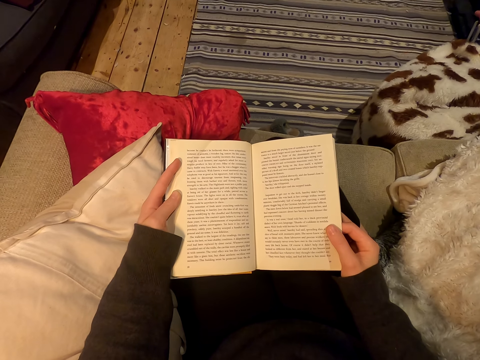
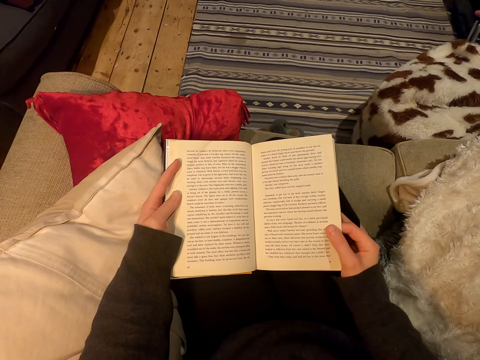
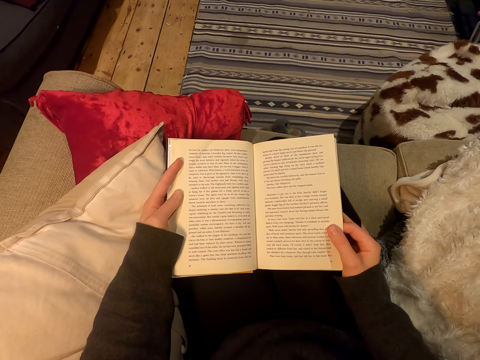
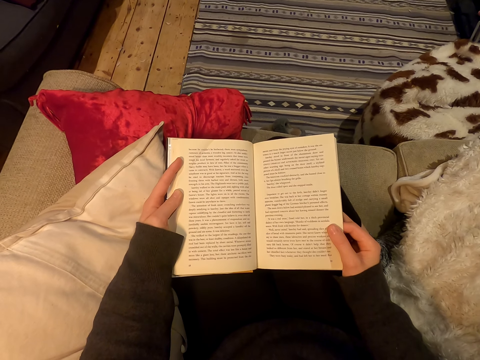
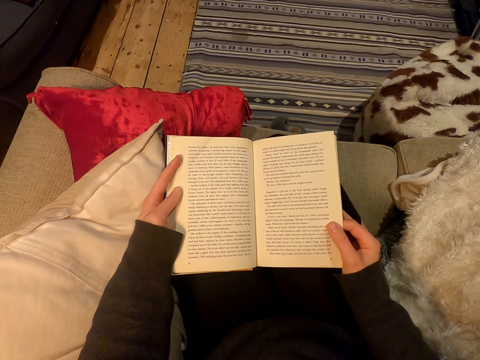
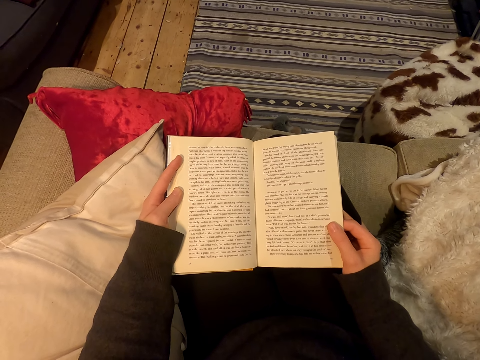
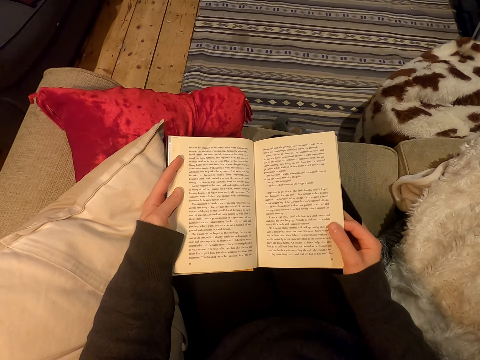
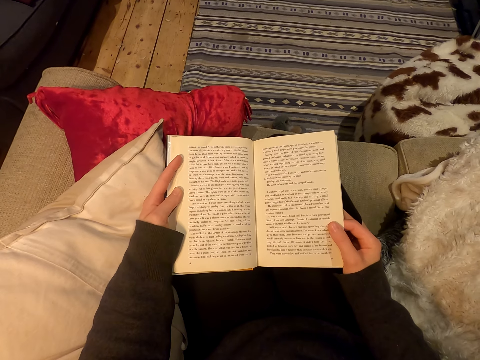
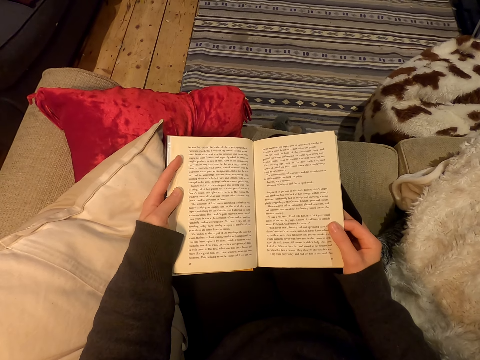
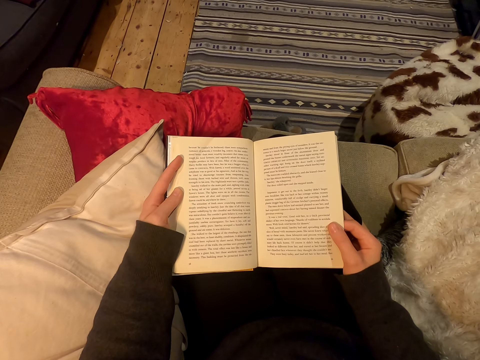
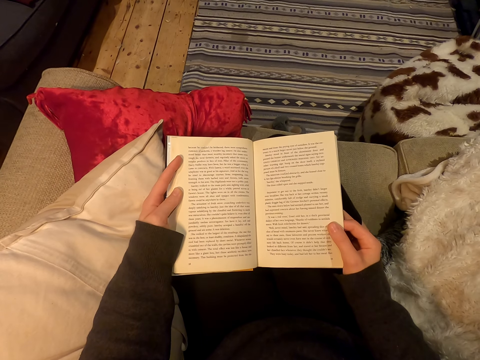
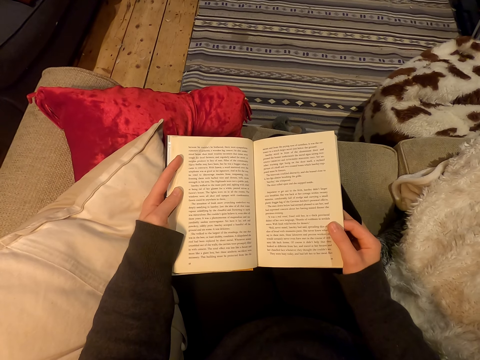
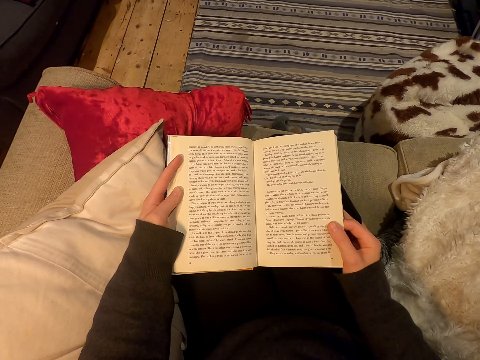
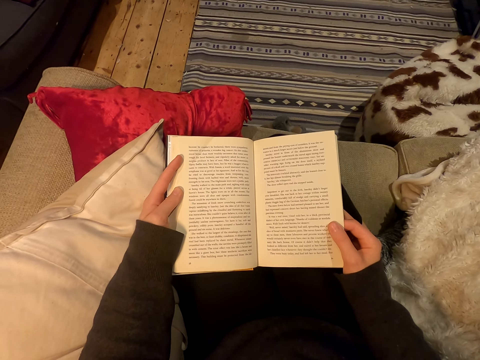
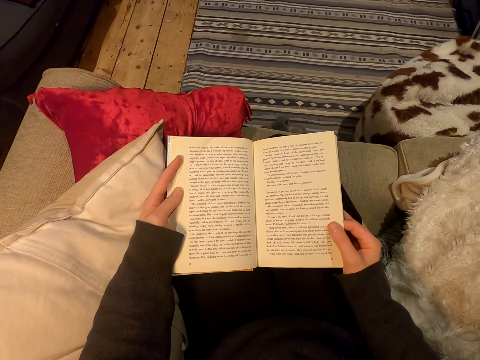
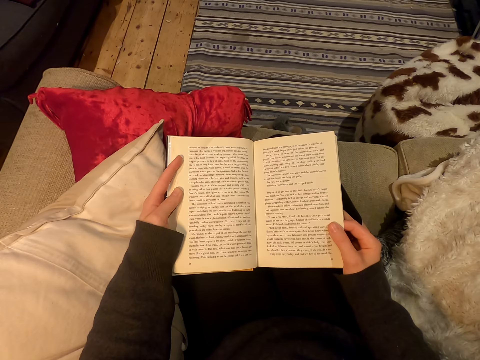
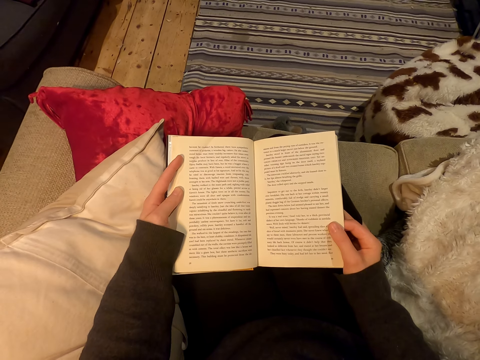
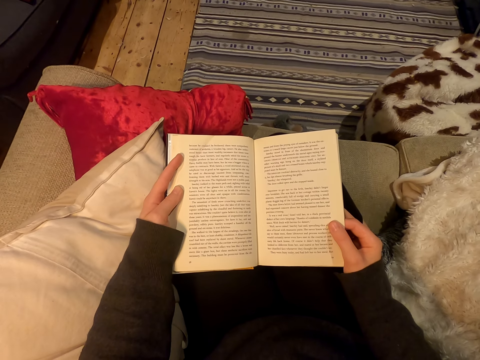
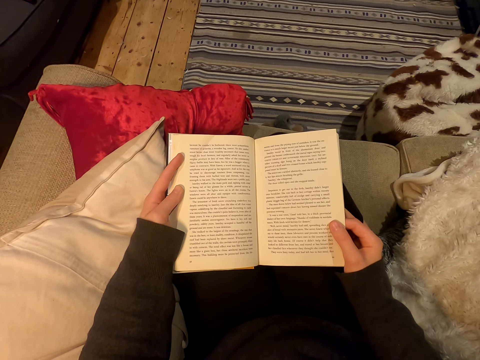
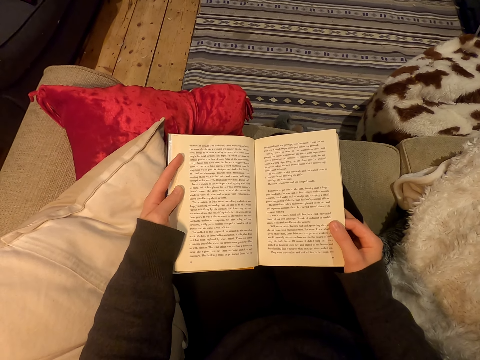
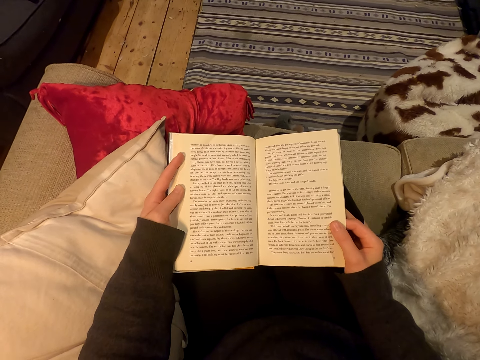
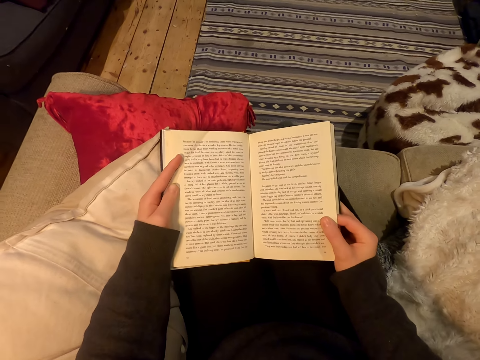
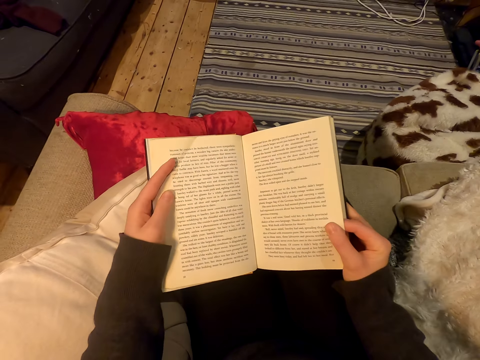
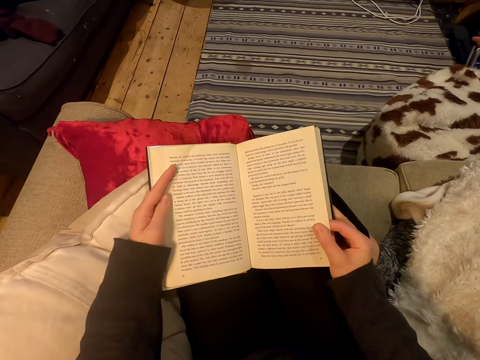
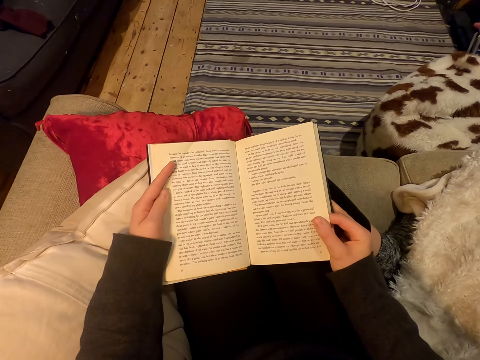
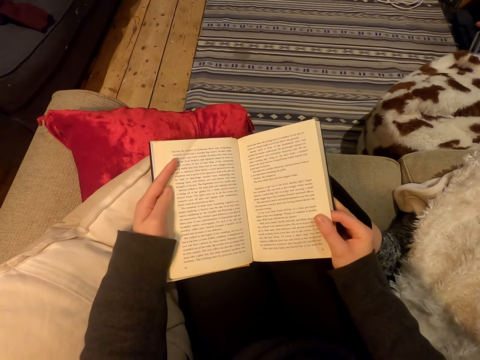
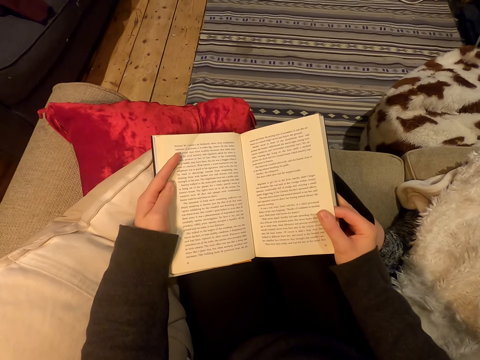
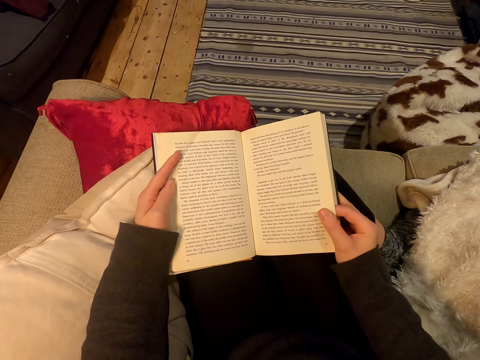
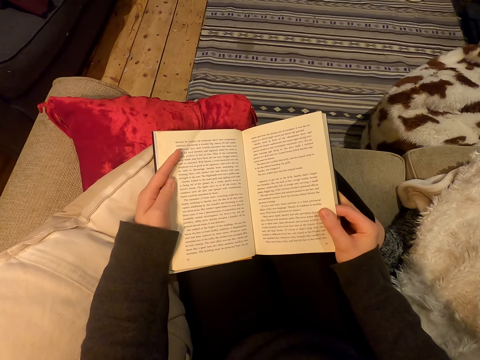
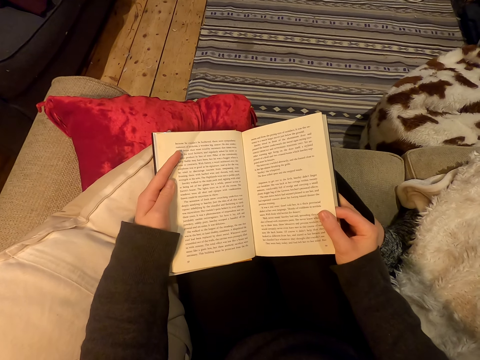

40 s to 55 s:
The camera wearer adjusts the sitting position.

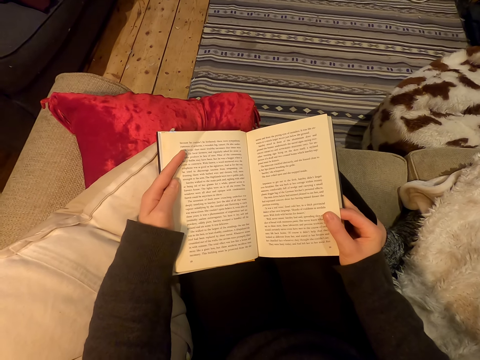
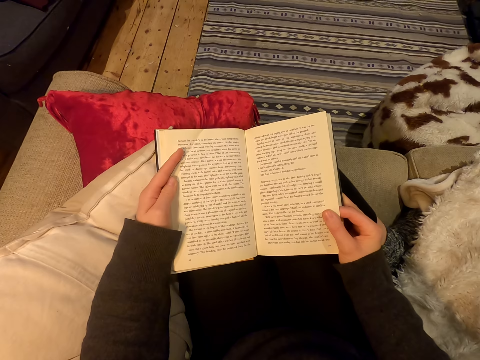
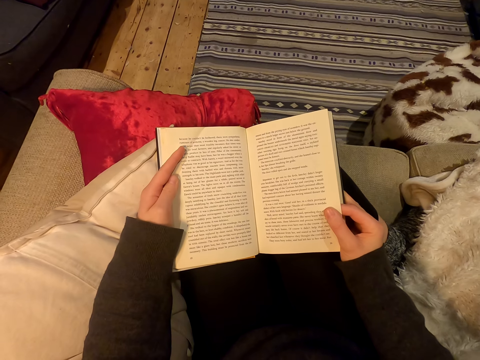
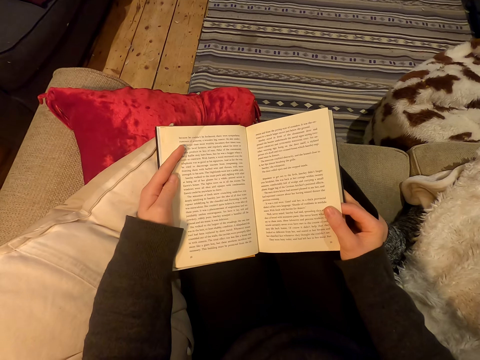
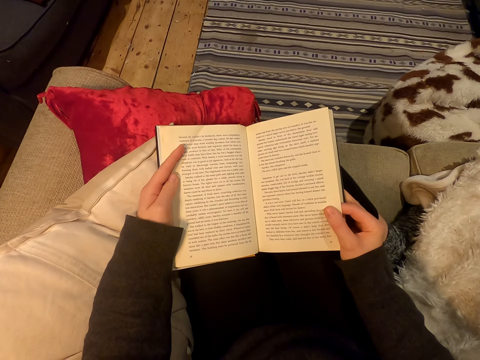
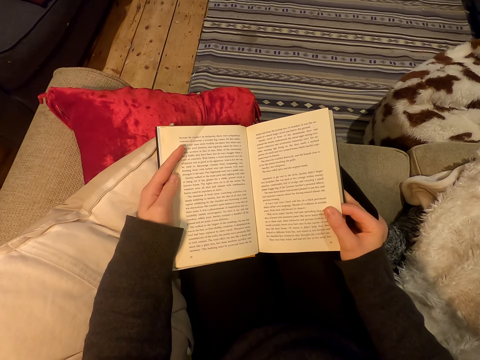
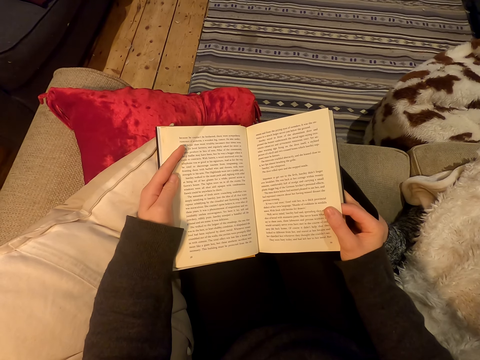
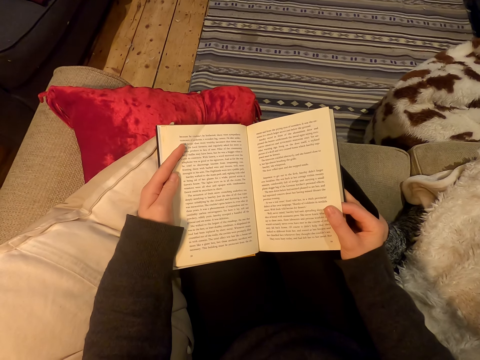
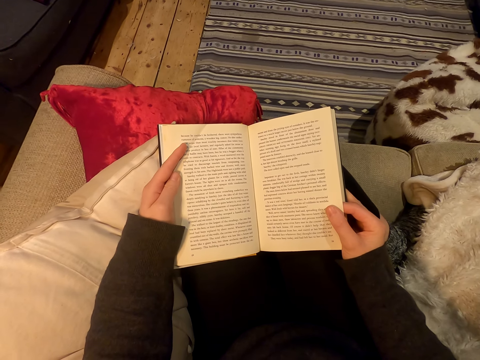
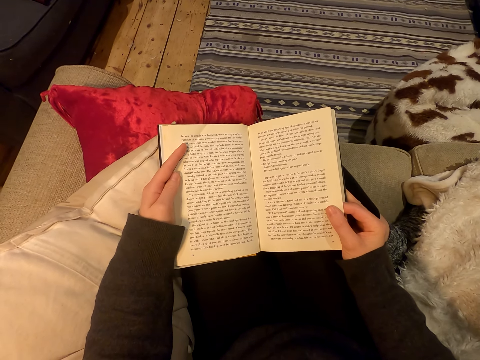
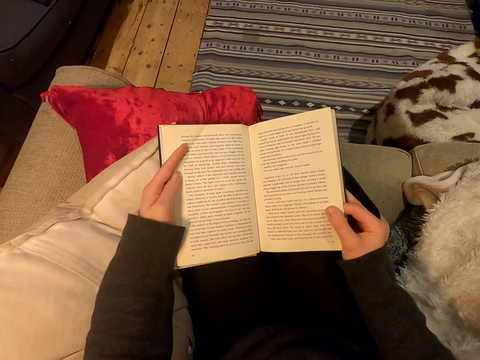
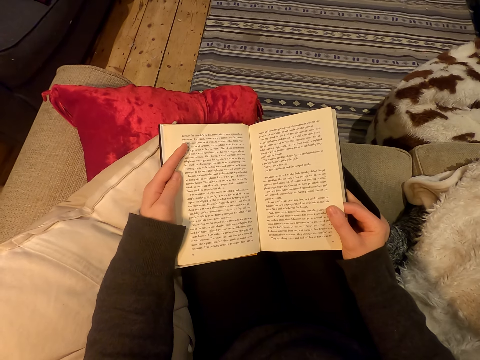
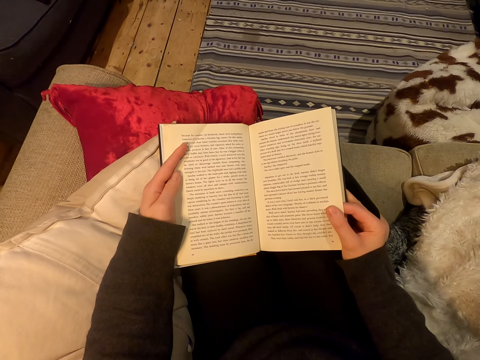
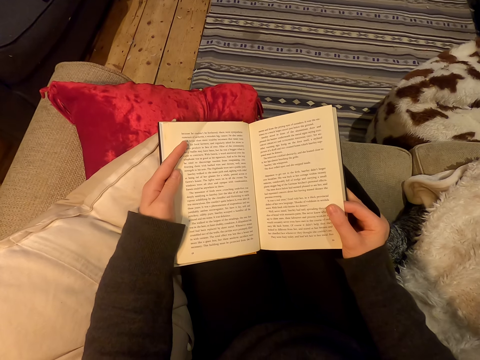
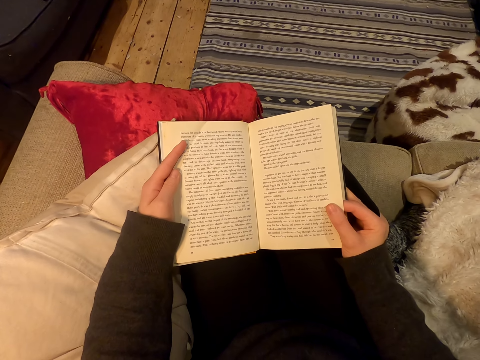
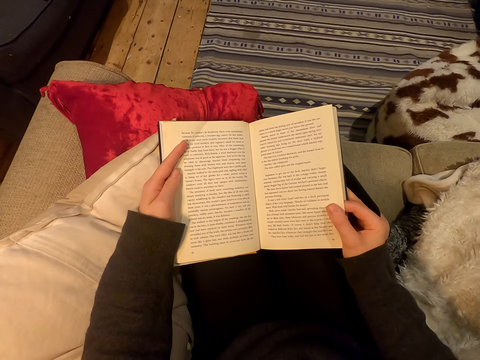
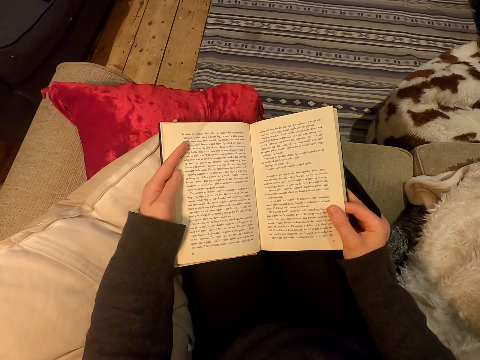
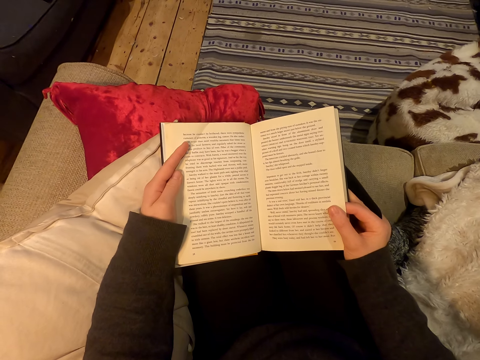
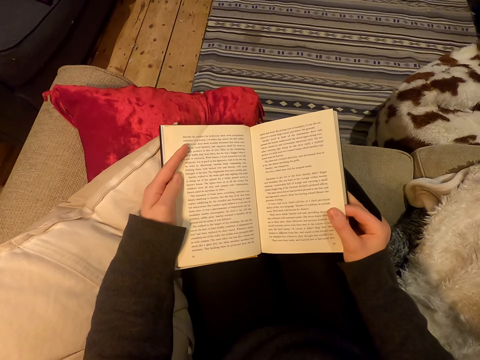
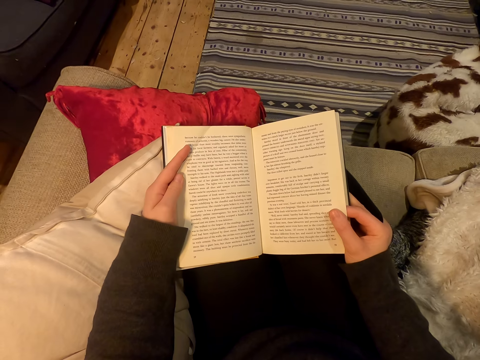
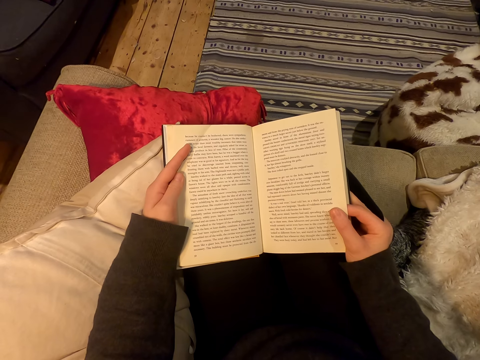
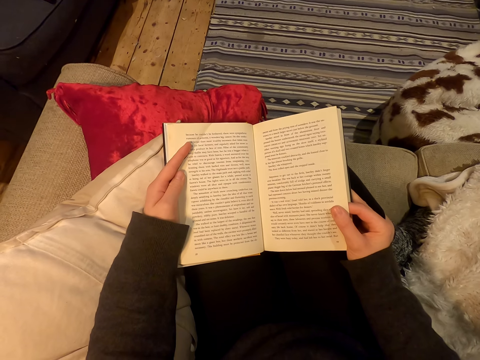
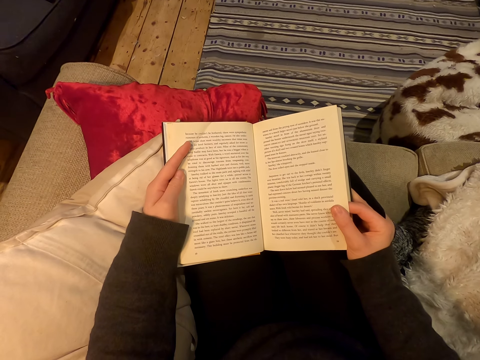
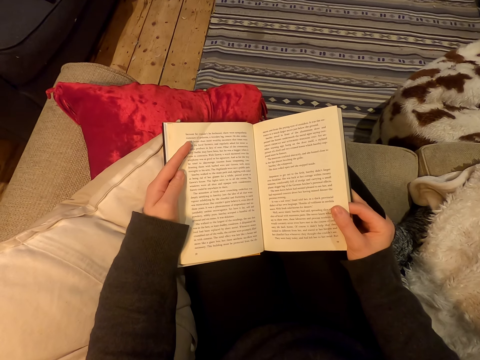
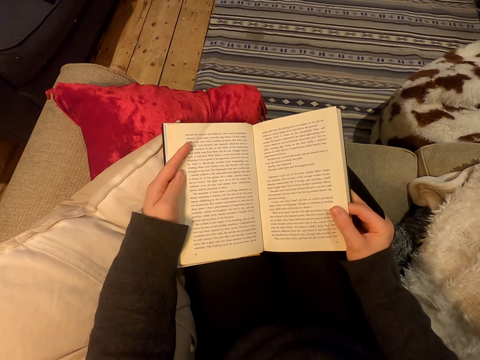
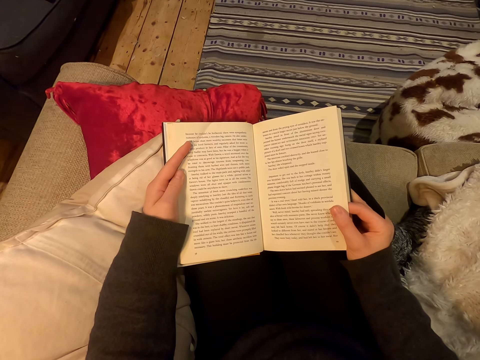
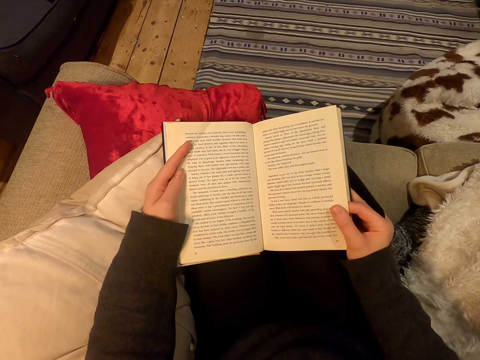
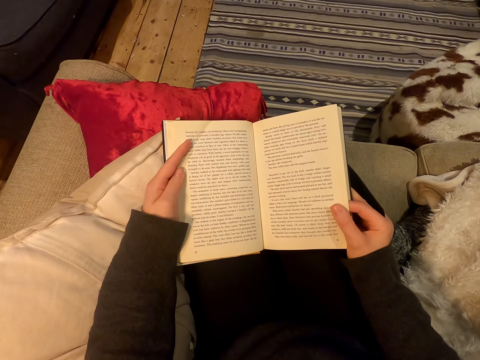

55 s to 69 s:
The camera wearer moves a finger.
